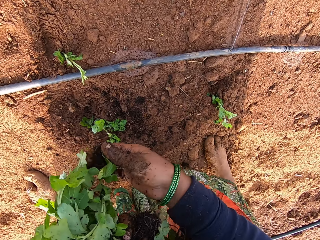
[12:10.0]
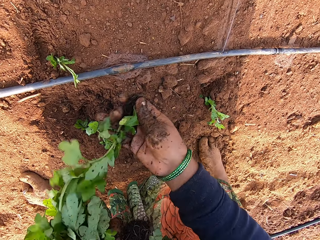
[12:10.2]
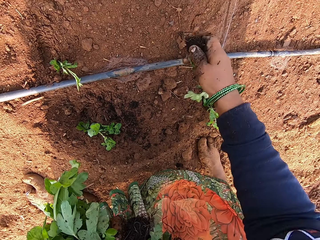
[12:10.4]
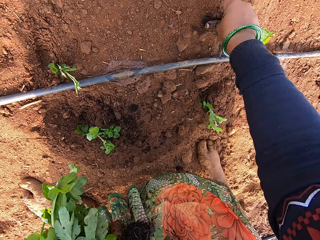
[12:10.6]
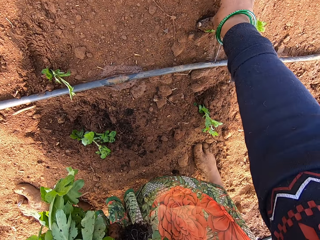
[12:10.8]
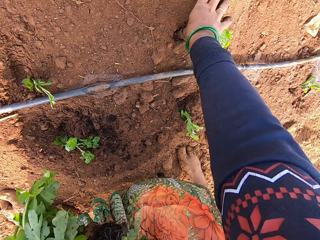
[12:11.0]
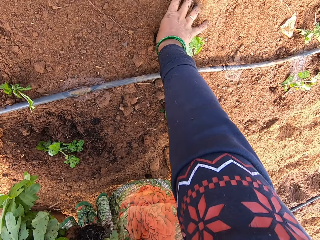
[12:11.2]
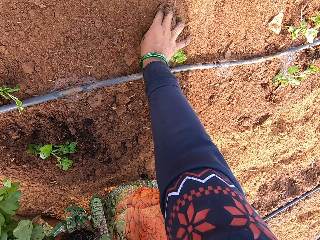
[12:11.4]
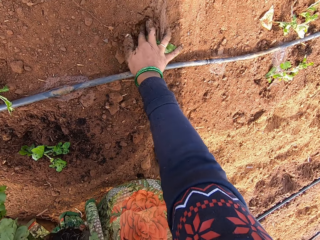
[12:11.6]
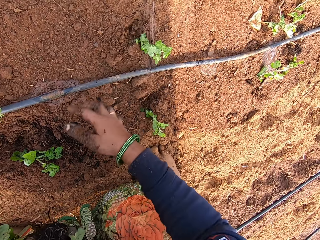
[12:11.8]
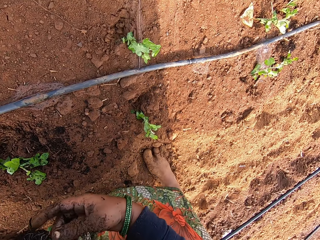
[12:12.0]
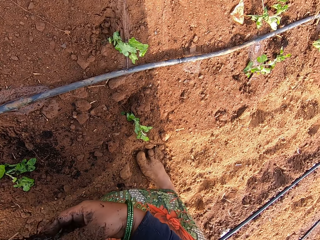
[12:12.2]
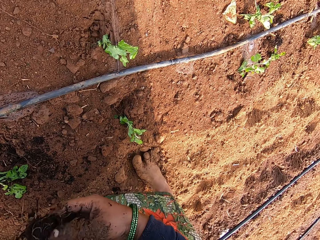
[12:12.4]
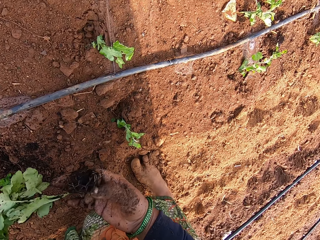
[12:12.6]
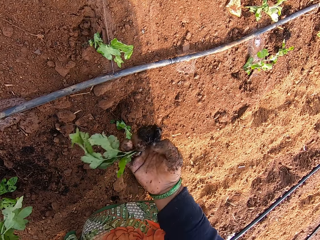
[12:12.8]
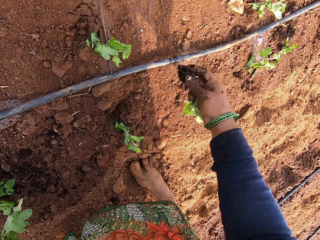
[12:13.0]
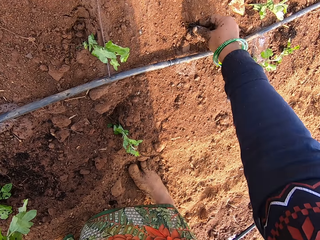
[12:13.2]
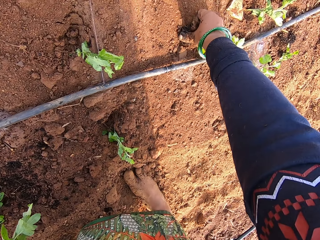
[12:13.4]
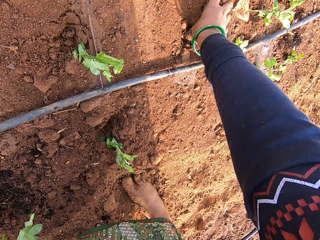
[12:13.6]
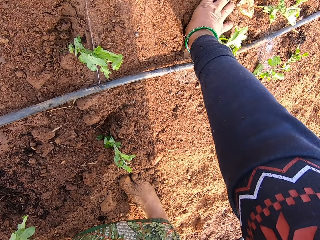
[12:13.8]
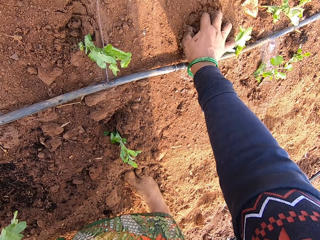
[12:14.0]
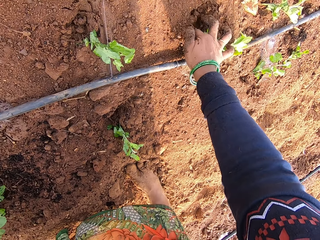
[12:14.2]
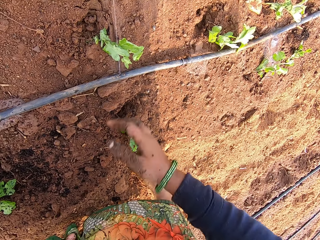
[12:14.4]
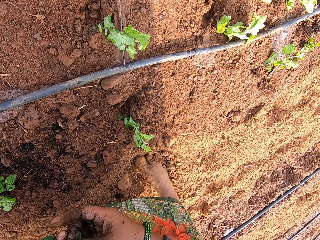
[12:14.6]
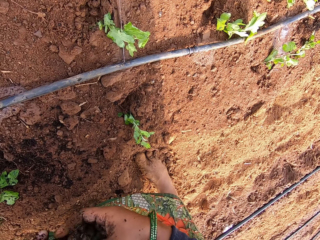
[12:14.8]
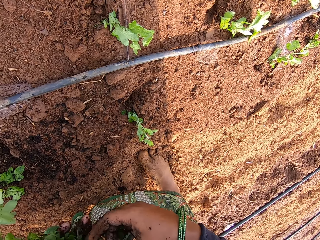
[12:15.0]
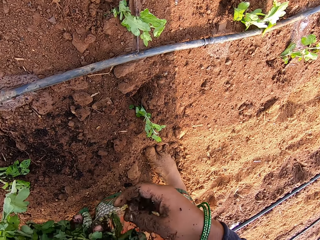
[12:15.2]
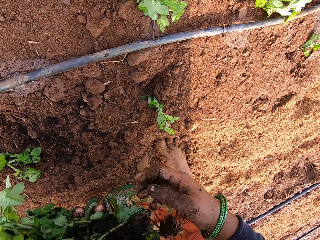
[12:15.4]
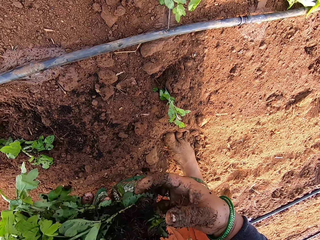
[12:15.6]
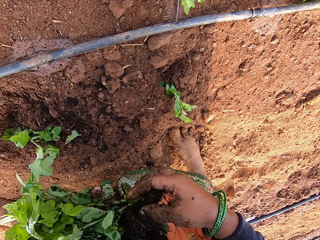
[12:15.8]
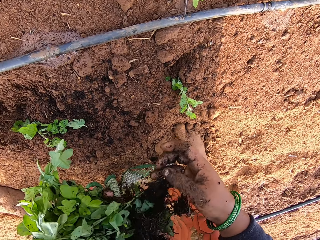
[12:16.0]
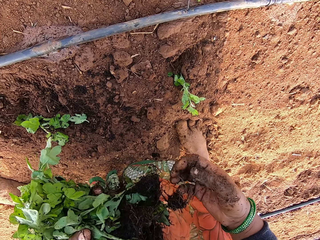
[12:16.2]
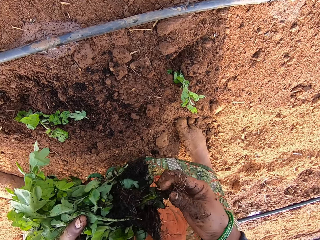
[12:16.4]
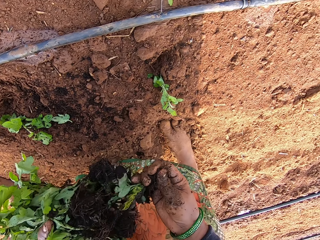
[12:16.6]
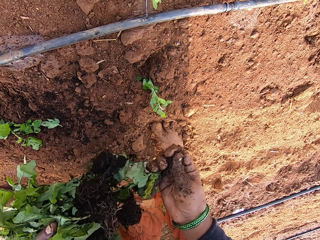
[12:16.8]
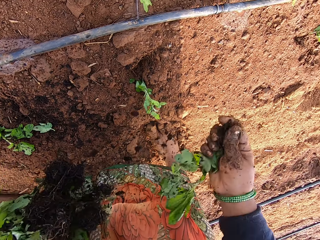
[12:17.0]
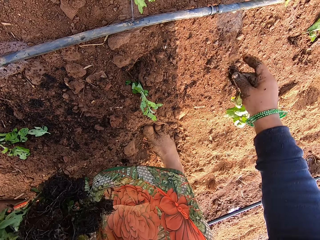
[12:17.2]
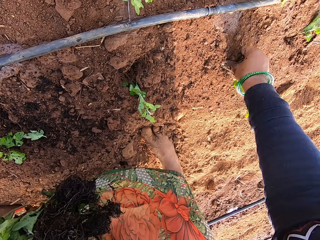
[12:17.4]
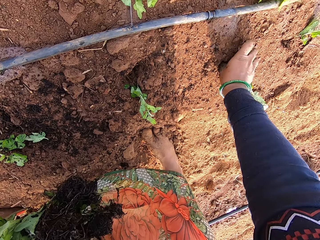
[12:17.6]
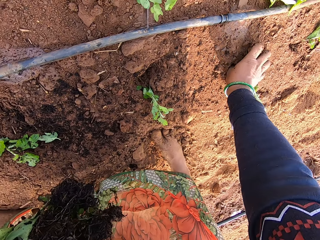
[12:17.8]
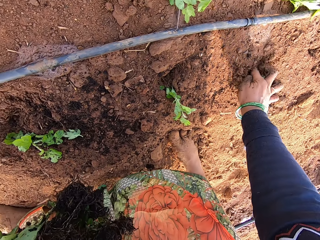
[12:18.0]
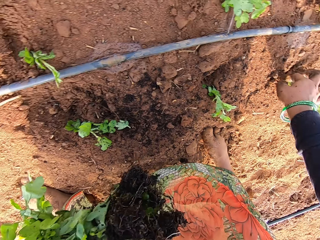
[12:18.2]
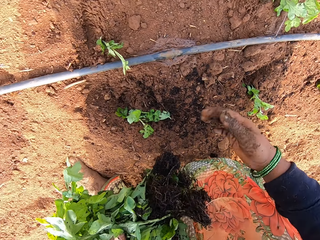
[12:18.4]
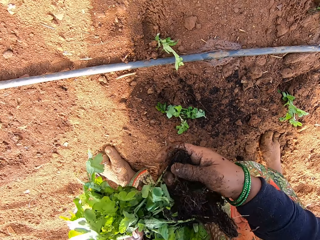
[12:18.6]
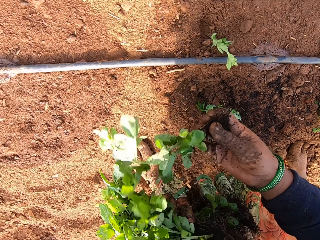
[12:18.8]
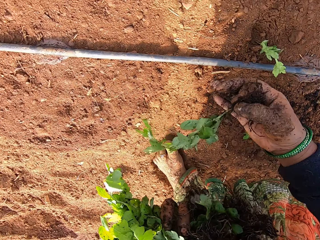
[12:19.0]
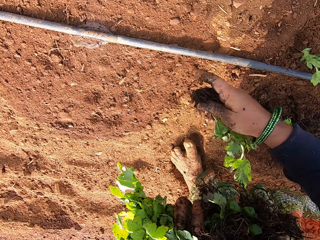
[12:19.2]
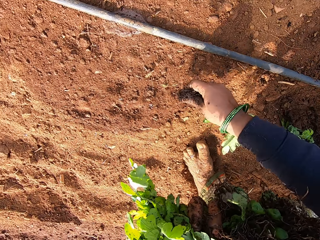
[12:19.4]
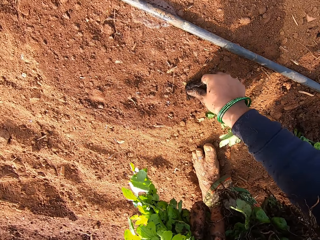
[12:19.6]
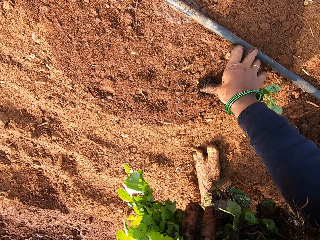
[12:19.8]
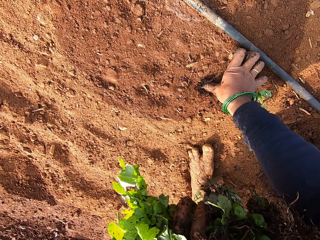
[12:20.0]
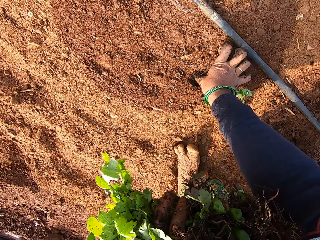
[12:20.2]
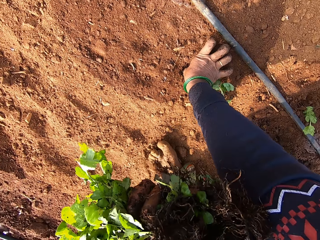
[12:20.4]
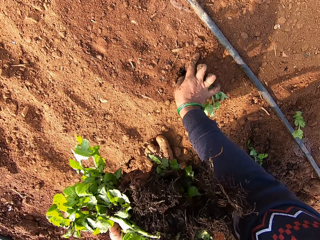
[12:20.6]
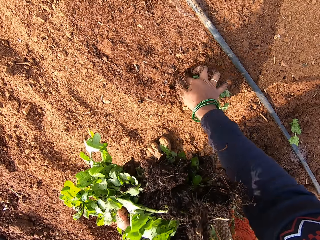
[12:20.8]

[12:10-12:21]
The camera wearer takes a vegetable leaf from her left hand with her right hand. She dialogues with a person. She plants the vegetable leaf on the ground with her right hand. She takes a vegetable leaf from her left hand with her right hand. She plants the vegetable leaf on the ground with her right hand. She takes a vegetable leaf from her left hand with her right hand. She plants the vegetable leaf on the ground with her right hand. She takes a vegetable leaf from her left hand with her right hand. She plants the vegetable leaf on the ground with her right hand.

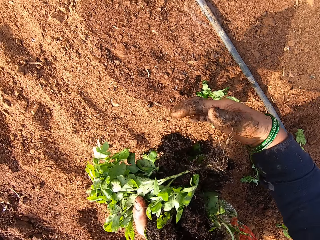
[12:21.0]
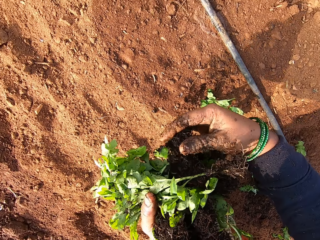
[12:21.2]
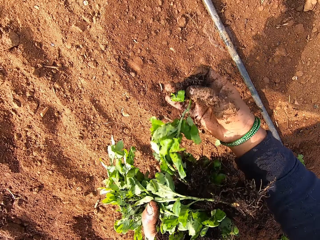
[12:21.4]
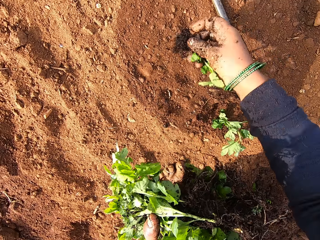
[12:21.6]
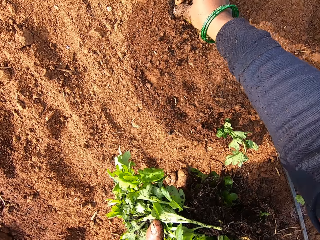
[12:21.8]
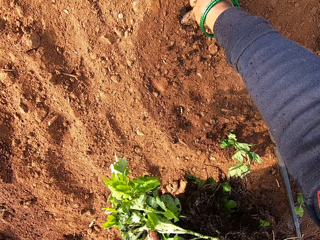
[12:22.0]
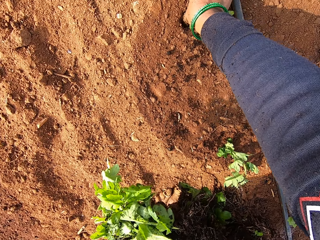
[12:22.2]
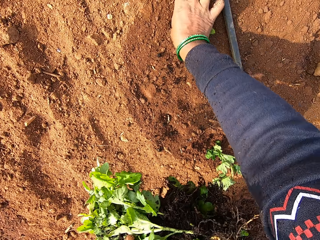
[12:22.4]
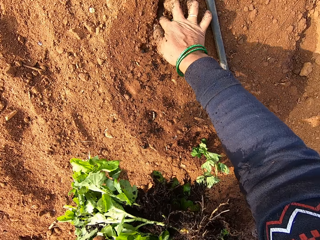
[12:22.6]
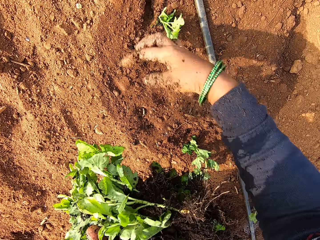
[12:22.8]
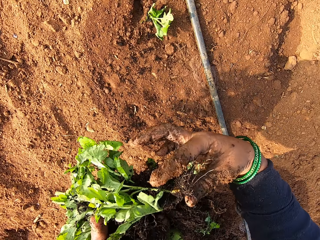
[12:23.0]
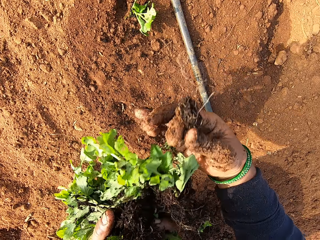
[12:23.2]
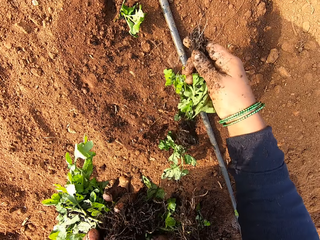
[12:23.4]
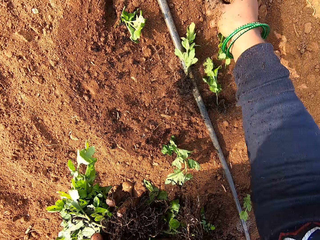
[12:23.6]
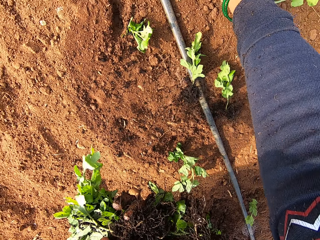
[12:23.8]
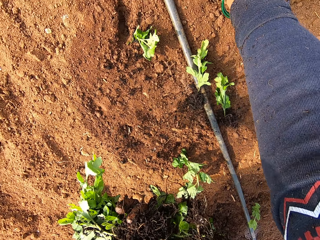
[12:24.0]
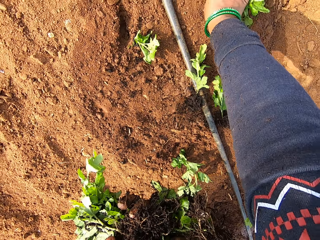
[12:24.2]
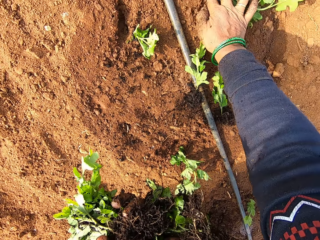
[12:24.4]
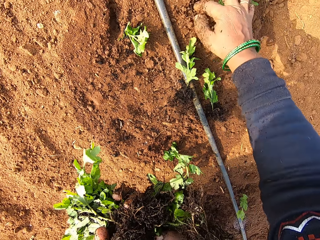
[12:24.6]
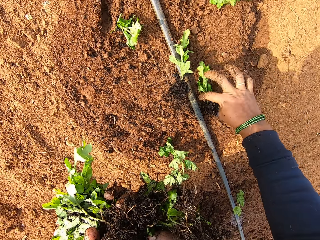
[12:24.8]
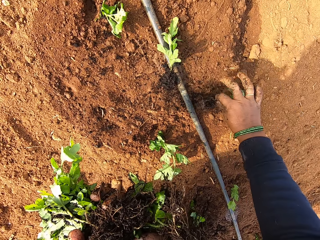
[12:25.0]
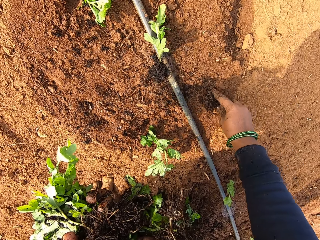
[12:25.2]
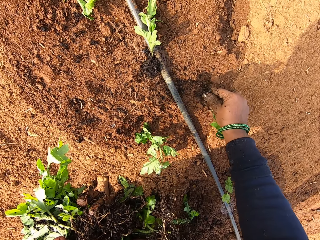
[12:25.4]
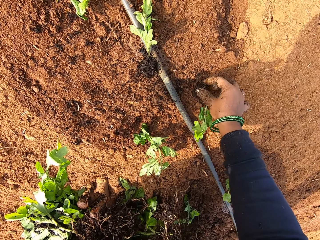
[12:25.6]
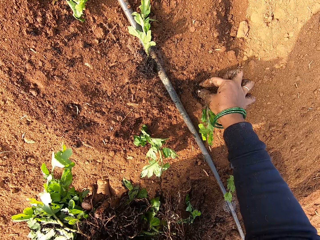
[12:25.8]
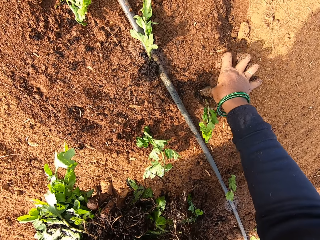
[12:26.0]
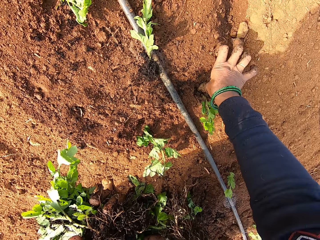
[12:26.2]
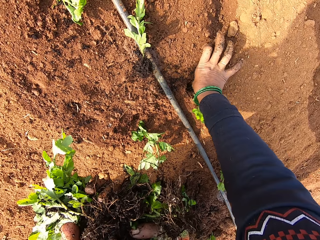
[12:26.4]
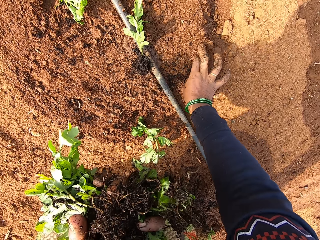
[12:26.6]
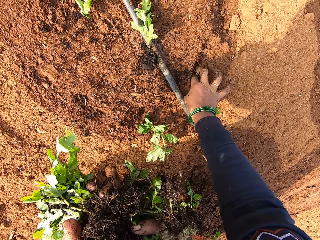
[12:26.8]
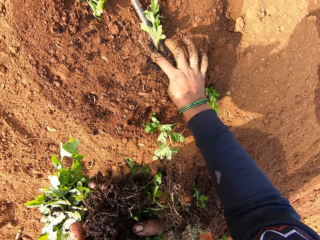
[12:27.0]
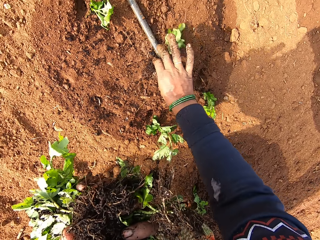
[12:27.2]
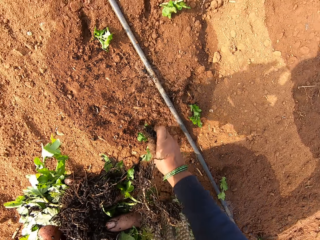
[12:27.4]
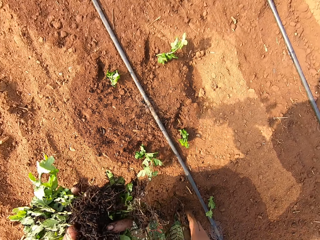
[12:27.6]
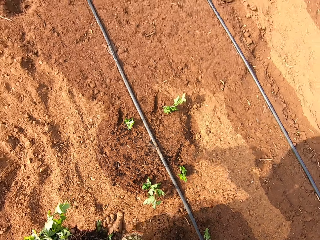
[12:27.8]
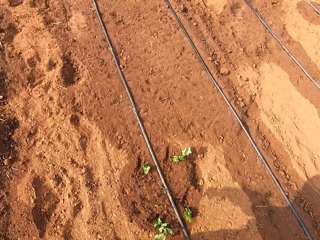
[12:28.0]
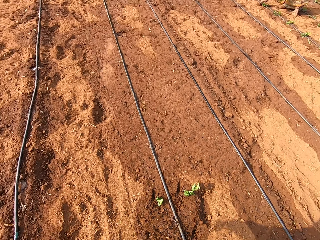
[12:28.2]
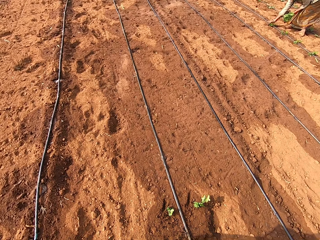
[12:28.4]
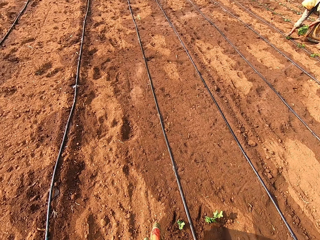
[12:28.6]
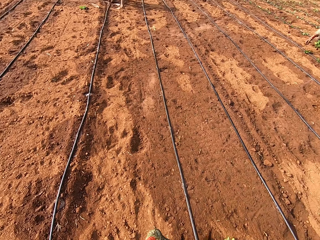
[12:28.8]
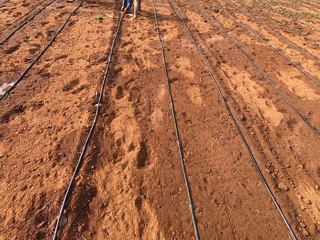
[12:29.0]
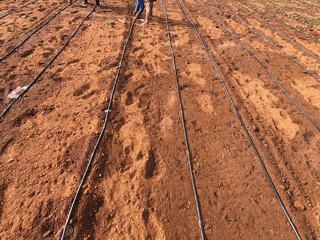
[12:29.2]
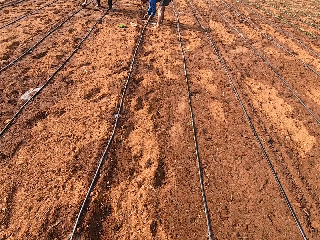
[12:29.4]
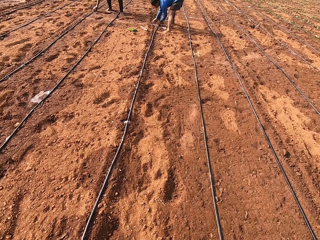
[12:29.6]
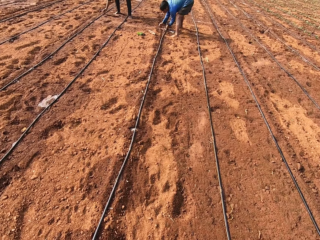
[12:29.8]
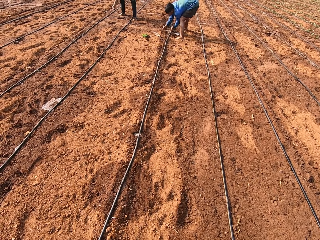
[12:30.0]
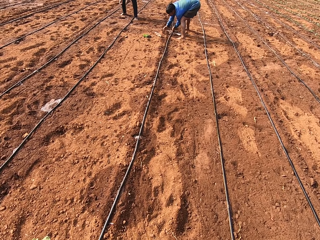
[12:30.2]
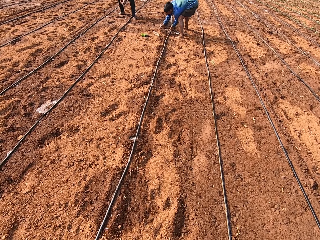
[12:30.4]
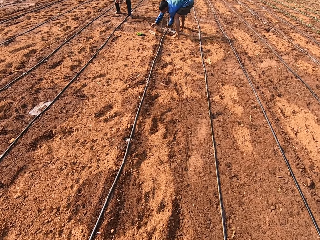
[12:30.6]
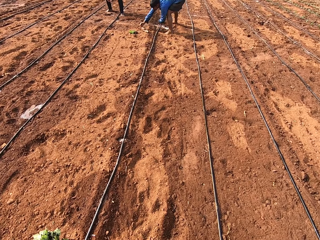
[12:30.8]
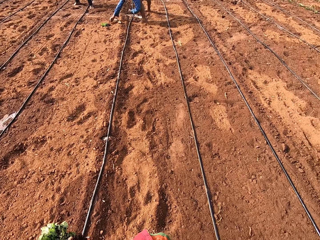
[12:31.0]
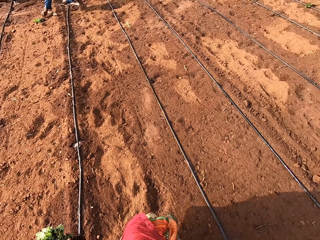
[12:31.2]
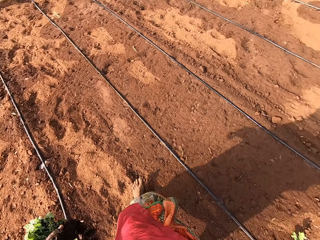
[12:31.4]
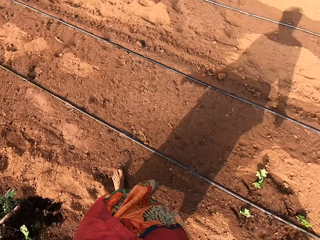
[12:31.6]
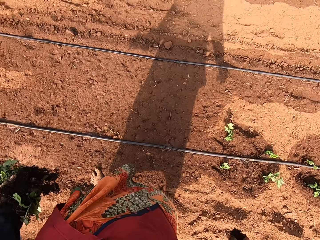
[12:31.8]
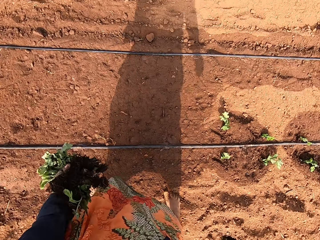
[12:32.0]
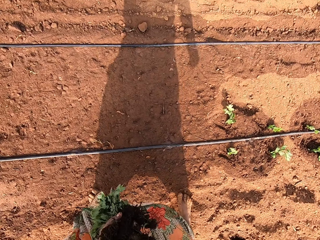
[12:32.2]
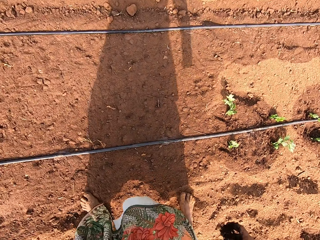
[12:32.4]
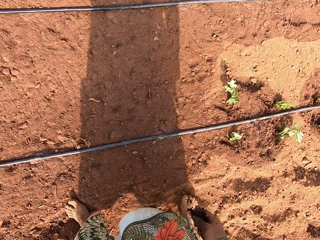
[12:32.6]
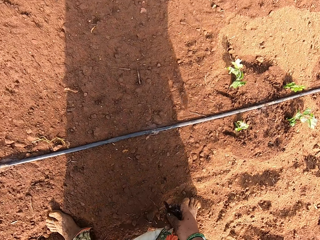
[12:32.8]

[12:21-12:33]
The camera wearer takes a vegetable leaf from her left hand with her right hand. She plants the vegetable leaf on the ground with her right hand. She takes a vegetable leaf from her left hand with her right hand. She plants the vegetable leaf on the ground with her right hand. She picks a vegetable leaf from the ground with her right hand. She dialogues with a person. She plants the vegetable leaf on the ground with her right hand. She picks a vegetable leaf from the ground with her right hand. She looks around the garden. A woman plants some vegetable leaves on the ground with her right hand. Another woman plants some vegetable leaves on the ground with her right hand. The camera wearer walks around the garden.
